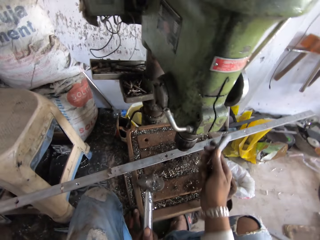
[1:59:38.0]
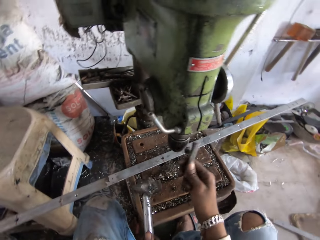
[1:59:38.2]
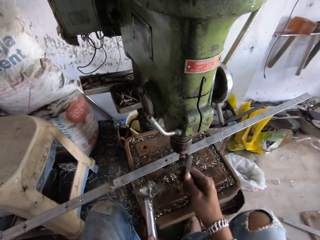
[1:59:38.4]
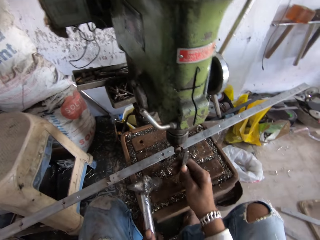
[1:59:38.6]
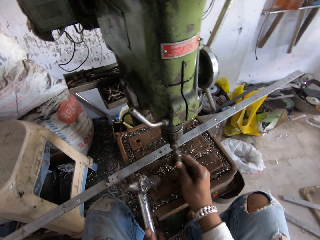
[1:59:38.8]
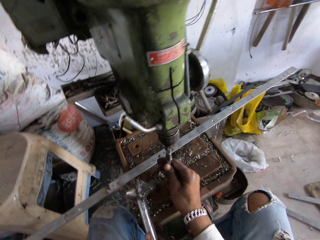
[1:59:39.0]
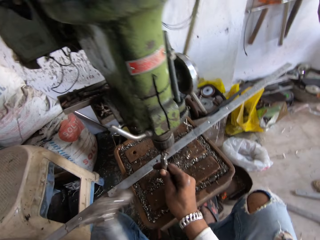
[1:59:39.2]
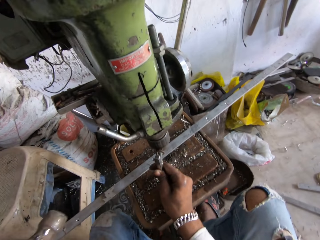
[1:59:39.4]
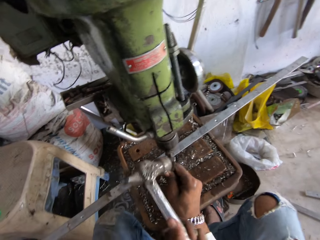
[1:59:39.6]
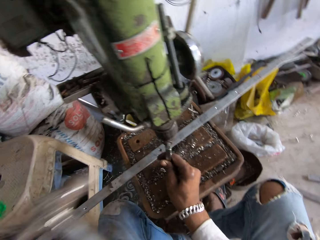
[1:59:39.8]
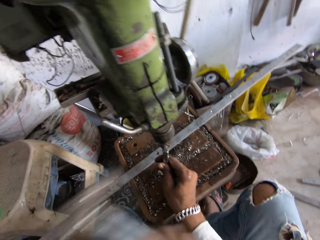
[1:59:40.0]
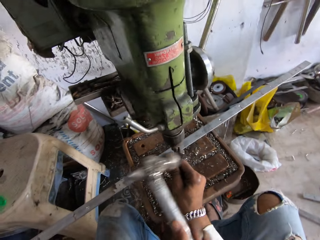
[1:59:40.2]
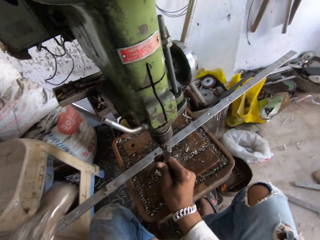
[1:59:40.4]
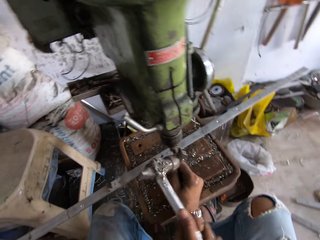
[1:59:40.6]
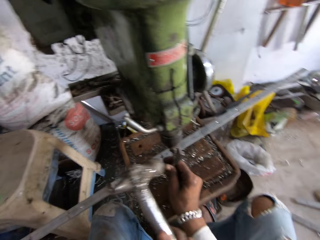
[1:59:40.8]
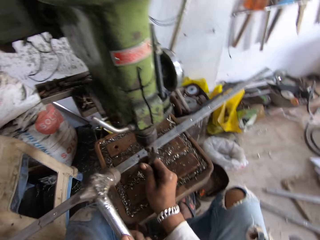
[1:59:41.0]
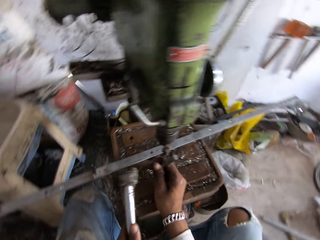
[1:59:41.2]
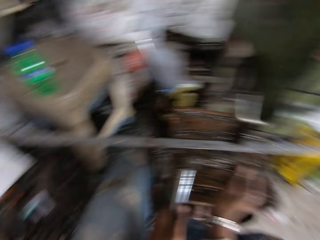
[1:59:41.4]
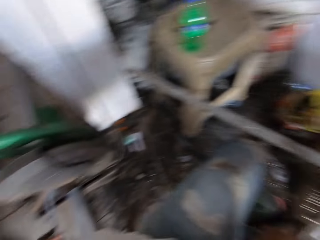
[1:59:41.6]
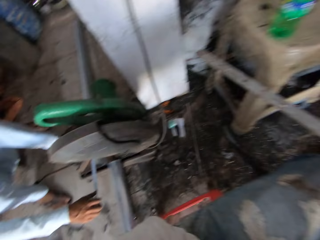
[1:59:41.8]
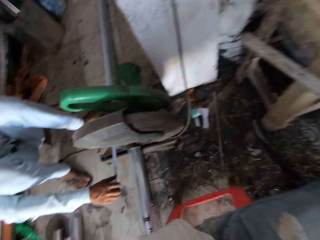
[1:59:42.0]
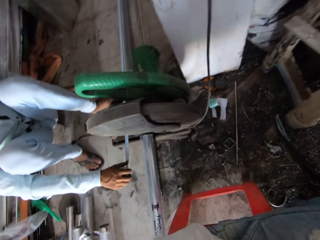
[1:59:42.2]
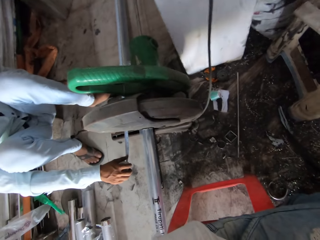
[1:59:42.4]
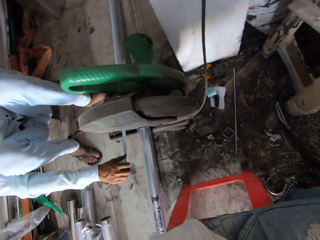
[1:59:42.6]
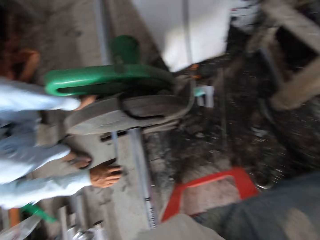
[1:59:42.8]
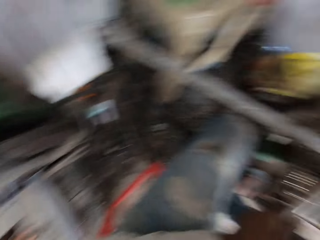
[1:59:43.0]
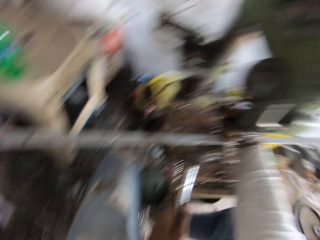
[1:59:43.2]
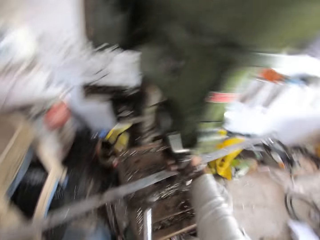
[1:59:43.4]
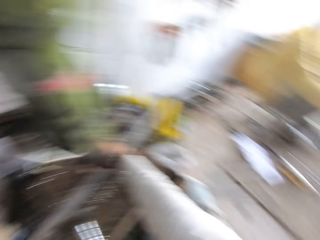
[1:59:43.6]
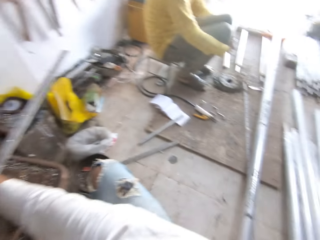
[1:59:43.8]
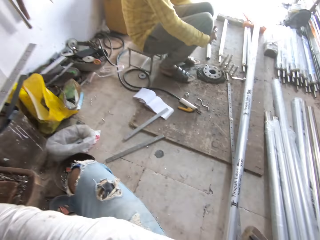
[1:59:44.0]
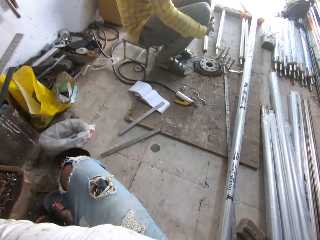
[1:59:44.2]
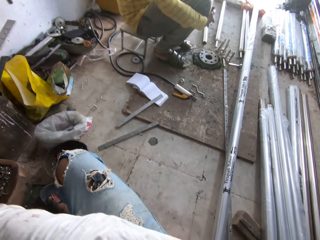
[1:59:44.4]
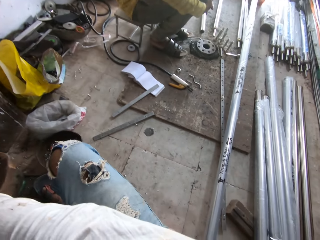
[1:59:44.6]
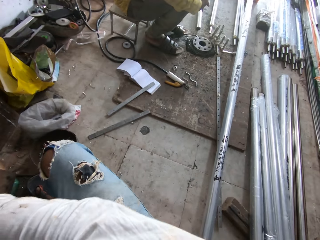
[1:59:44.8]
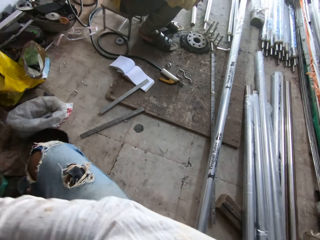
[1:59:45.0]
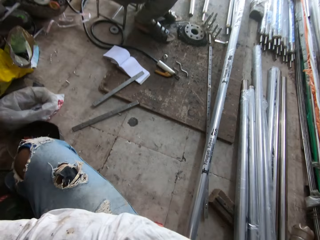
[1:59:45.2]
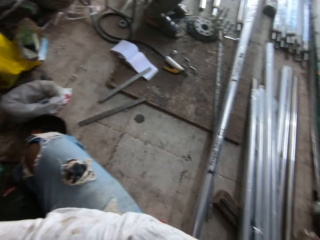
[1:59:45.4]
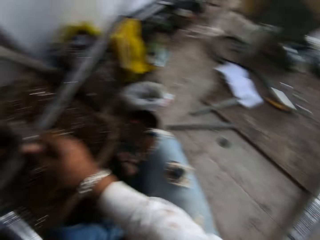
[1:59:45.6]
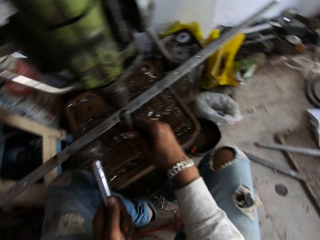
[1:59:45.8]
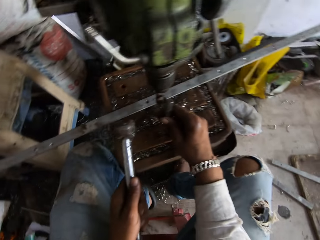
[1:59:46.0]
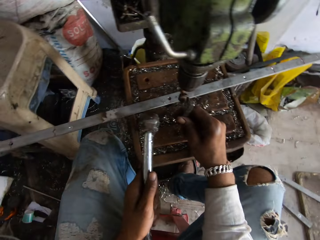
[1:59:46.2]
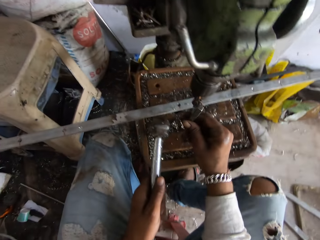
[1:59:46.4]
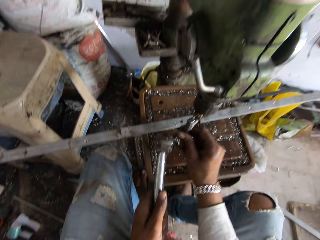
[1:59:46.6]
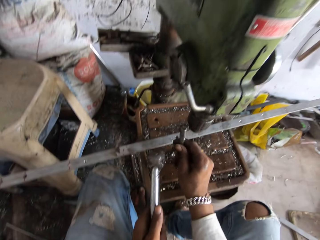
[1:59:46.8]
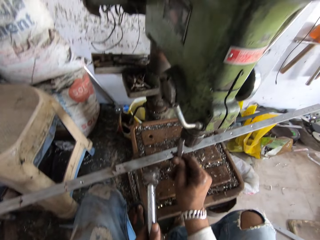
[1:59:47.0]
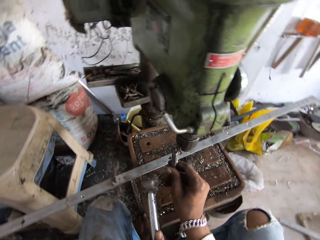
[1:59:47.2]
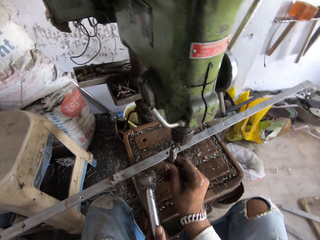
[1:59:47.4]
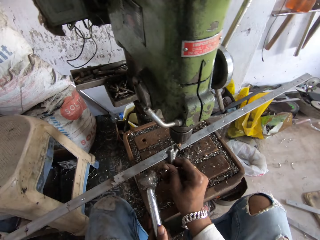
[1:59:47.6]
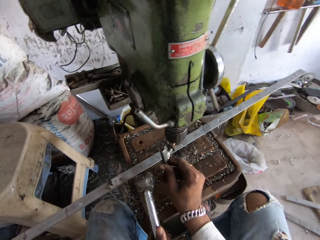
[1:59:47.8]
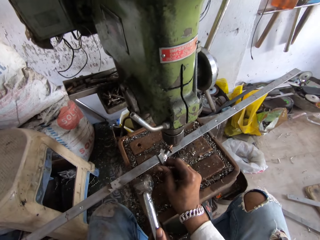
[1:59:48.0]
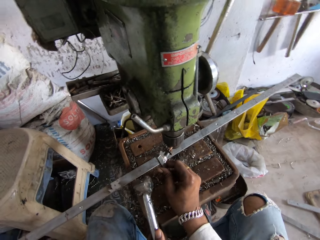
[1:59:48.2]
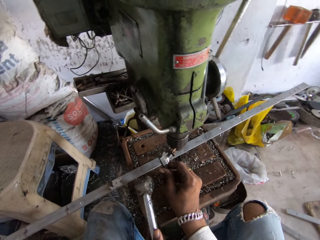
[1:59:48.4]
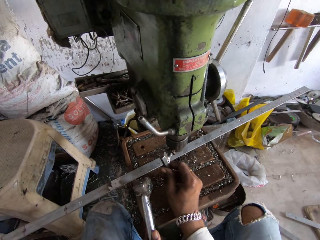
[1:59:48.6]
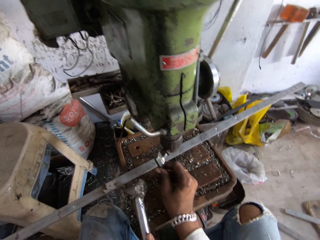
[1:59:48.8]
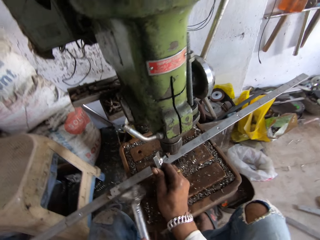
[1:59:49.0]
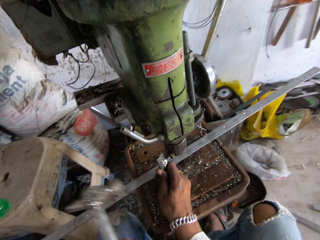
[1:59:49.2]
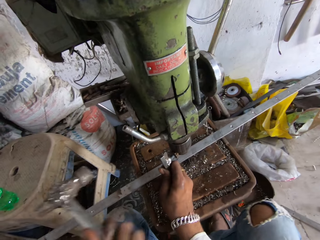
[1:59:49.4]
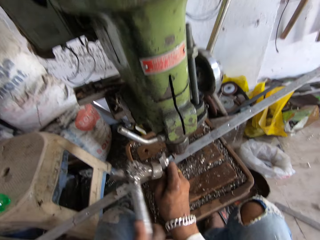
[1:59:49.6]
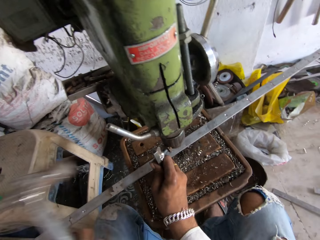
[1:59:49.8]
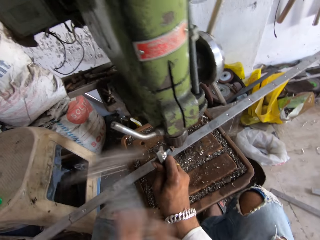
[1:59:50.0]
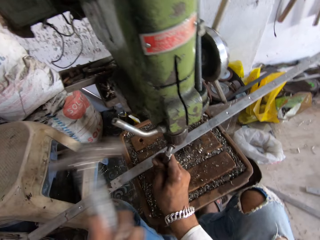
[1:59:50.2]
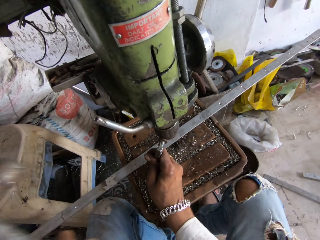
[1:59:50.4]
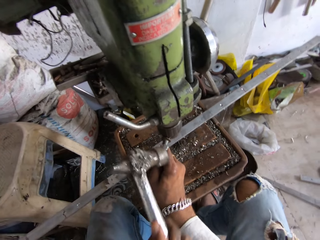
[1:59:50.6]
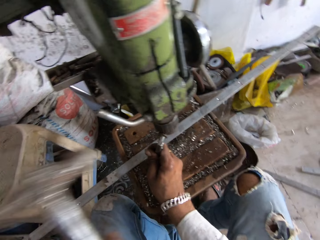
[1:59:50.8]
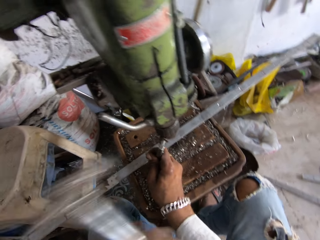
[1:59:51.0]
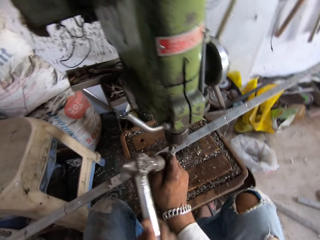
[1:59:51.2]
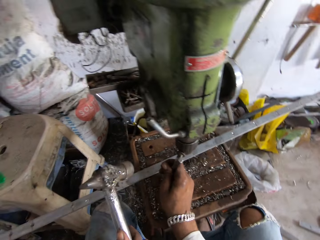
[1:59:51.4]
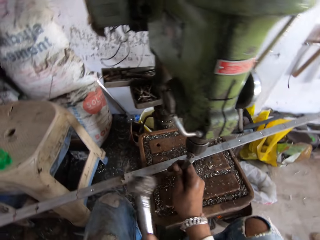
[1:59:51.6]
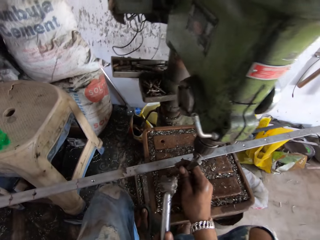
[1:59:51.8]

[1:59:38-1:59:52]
The camera wearer fixes the metal. They knock the metal. They look round. A person holds the metal on the floor. Another person holds hands. The camera wearer fixes the metal. They hold something. They knock the metal.

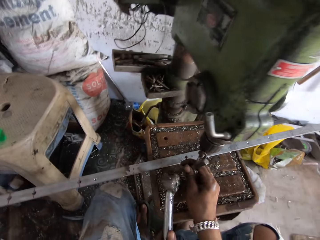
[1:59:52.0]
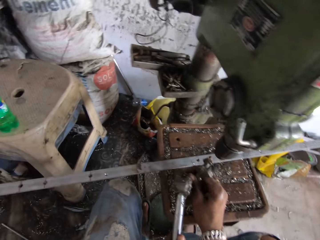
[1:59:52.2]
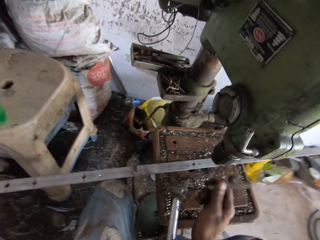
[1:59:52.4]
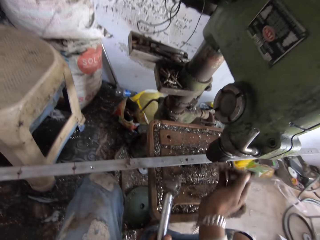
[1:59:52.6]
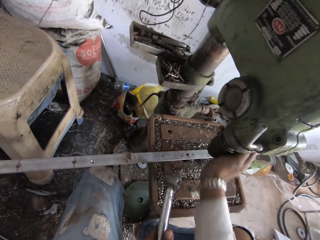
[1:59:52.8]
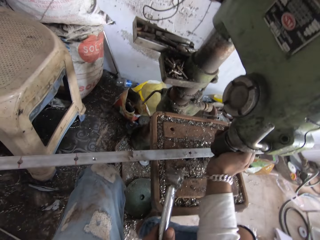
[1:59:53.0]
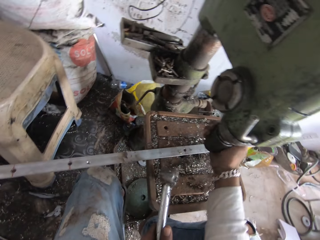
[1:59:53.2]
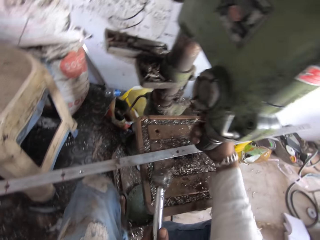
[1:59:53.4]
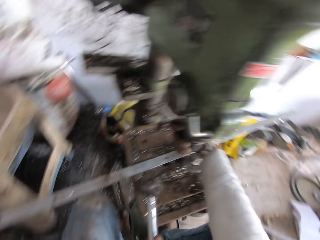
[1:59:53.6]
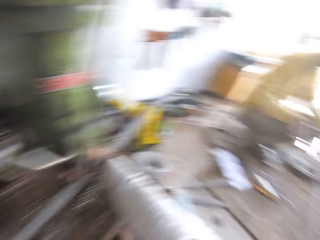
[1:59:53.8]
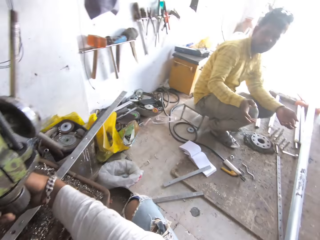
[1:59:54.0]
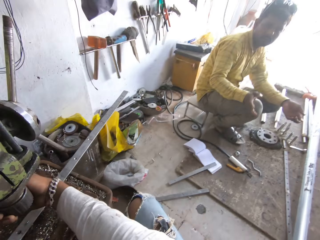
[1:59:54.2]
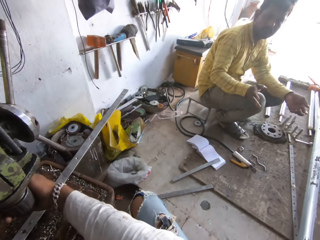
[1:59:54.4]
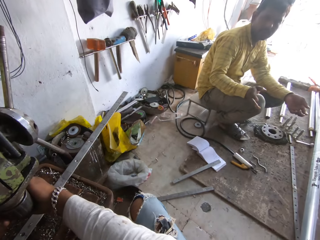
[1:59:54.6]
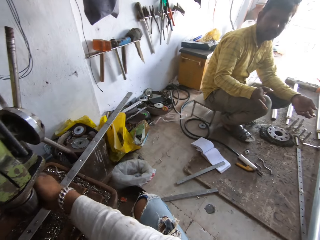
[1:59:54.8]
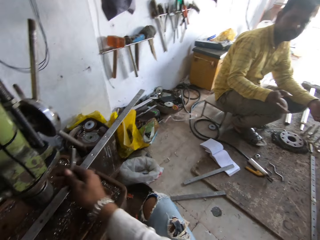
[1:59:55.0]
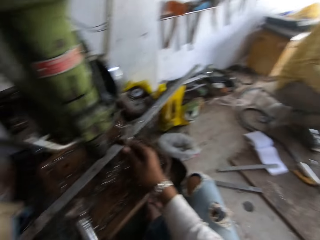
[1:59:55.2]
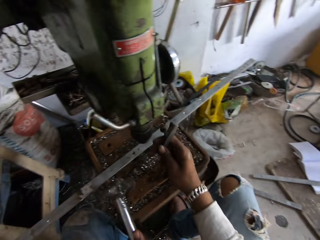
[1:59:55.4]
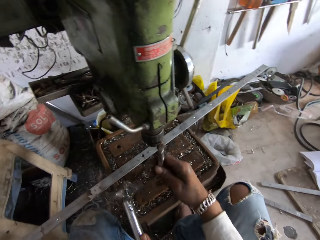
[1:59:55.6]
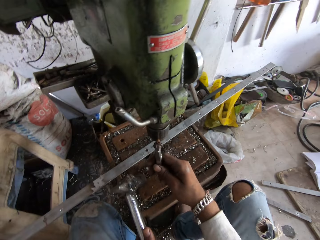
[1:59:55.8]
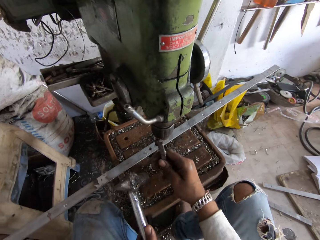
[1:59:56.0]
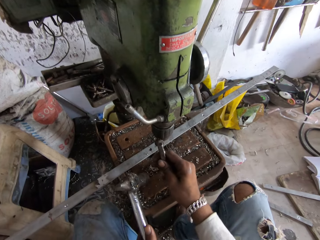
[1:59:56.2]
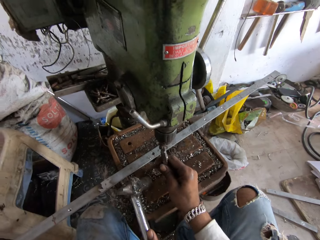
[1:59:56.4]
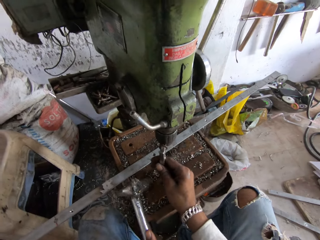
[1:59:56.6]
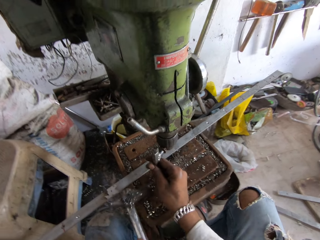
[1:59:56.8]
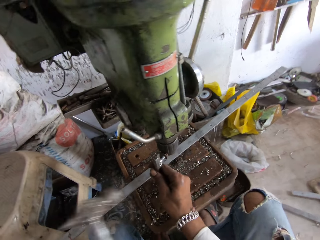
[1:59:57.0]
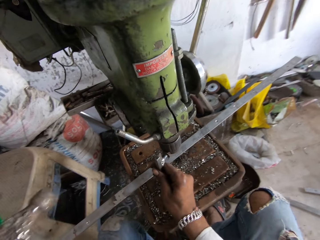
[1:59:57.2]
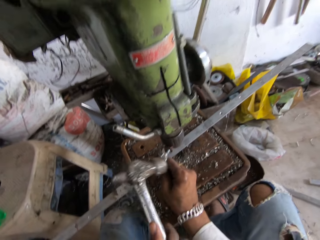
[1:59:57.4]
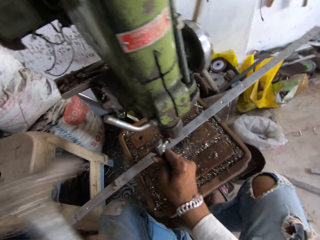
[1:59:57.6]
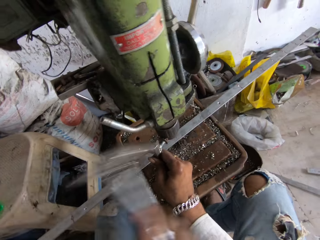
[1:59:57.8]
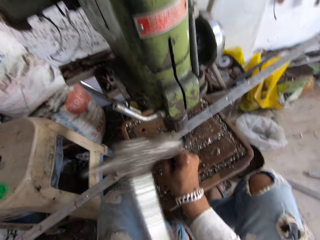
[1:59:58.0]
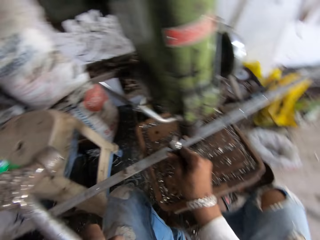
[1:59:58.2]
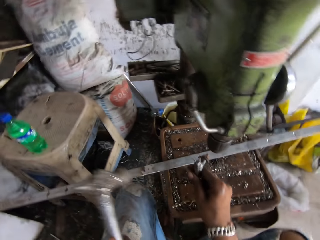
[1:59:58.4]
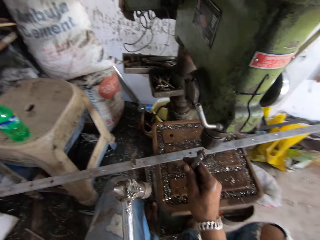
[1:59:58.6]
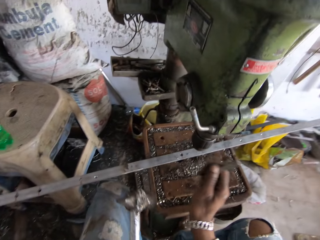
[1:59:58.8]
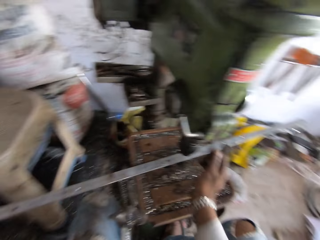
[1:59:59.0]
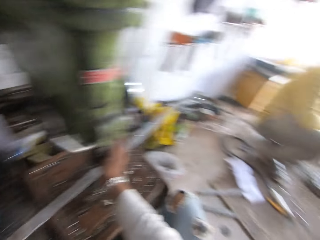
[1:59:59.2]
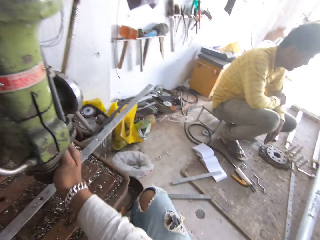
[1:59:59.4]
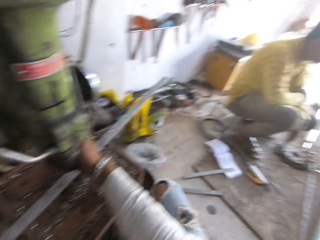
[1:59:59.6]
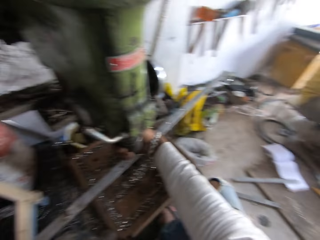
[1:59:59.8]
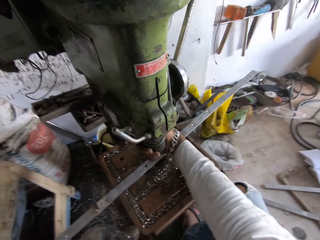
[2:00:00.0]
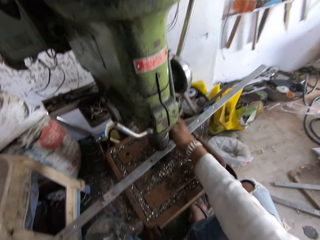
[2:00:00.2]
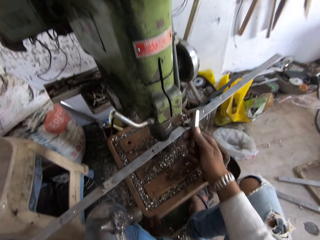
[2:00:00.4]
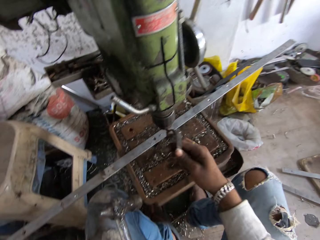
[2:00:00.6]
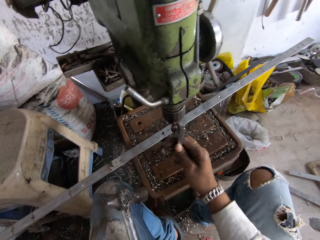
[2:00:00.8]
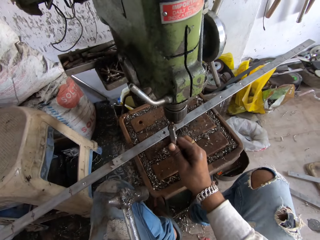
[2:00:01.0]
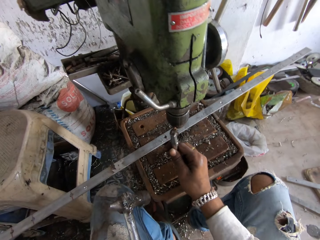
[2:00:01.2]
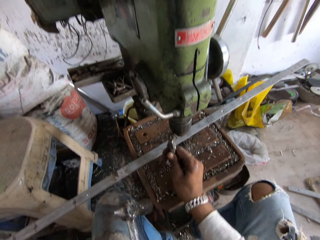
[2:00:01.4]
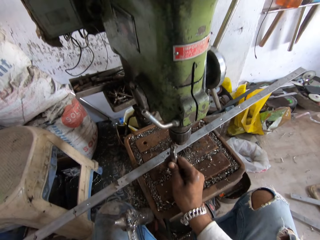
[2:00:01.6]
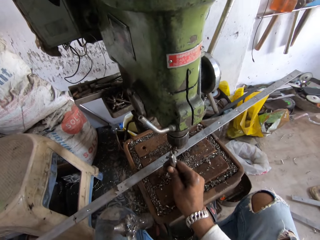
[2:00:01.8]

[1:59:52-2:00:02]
The camera wearer untightens the machine. They turn round. A person interacts with the camera wearer. The camera wearer fixes the metal. They knock the metal. They untighten the machine. They fix the metal.
